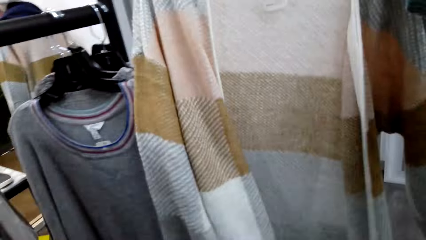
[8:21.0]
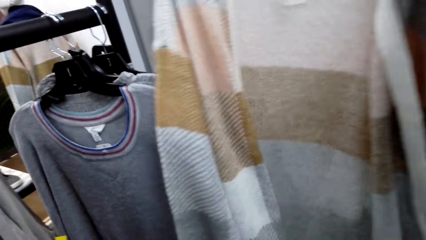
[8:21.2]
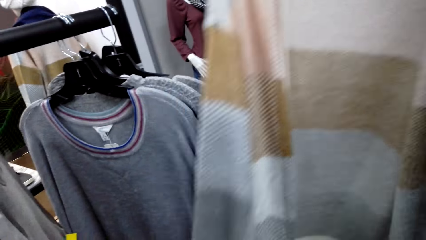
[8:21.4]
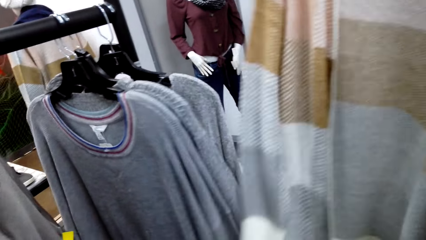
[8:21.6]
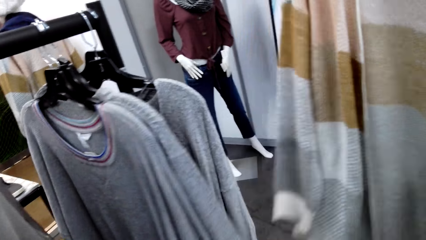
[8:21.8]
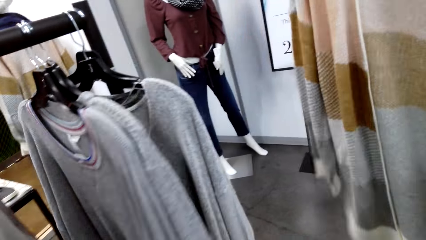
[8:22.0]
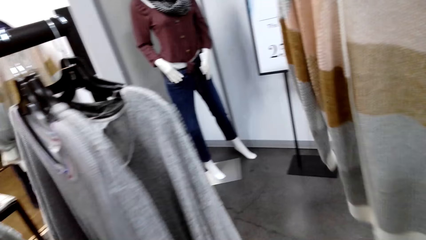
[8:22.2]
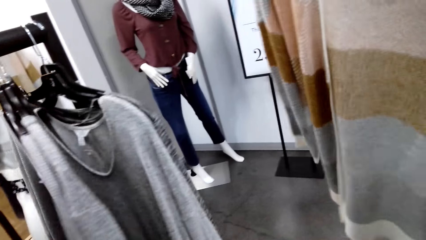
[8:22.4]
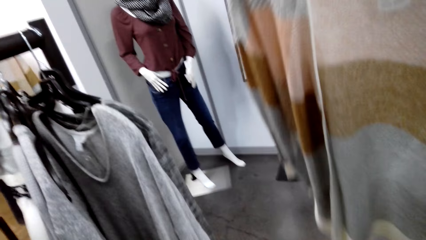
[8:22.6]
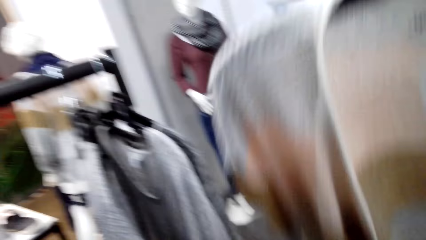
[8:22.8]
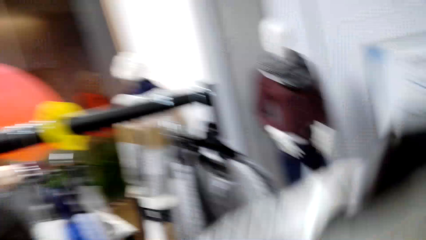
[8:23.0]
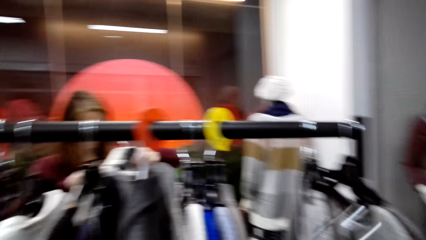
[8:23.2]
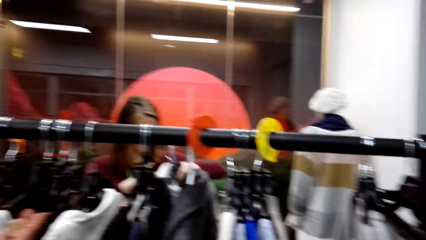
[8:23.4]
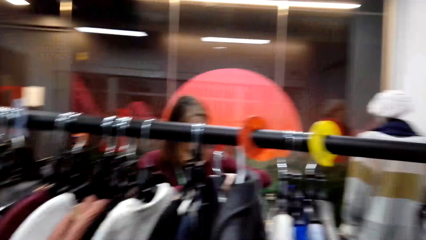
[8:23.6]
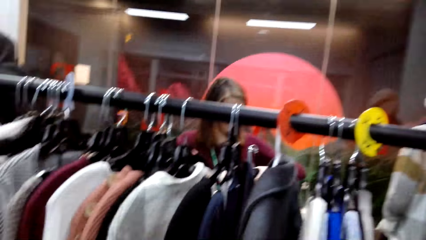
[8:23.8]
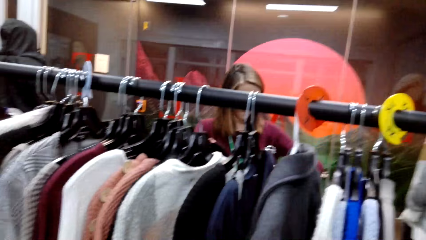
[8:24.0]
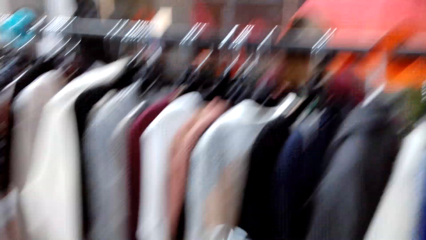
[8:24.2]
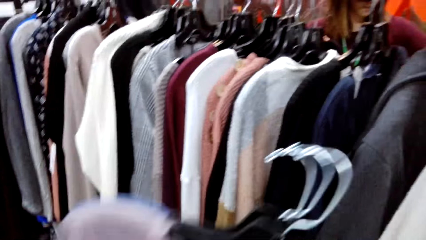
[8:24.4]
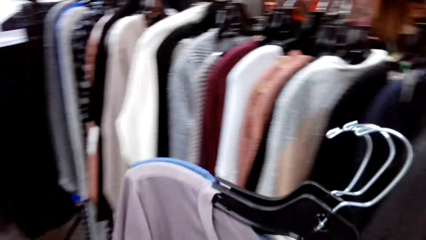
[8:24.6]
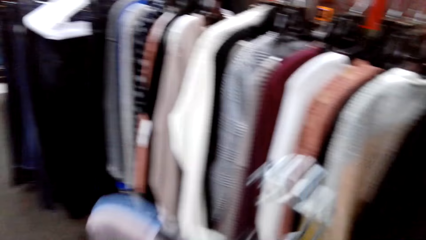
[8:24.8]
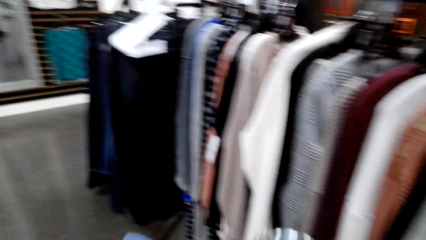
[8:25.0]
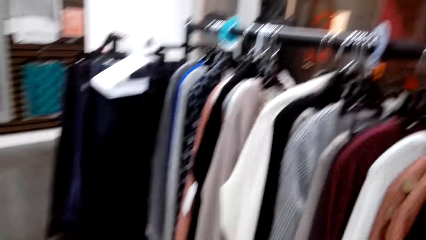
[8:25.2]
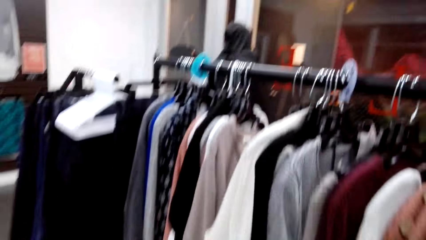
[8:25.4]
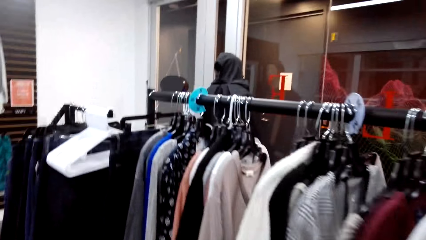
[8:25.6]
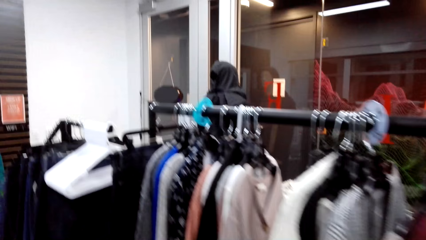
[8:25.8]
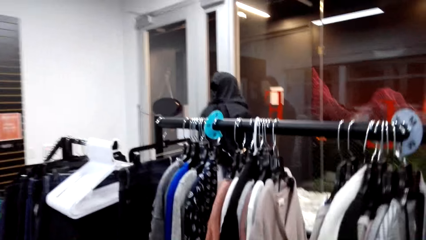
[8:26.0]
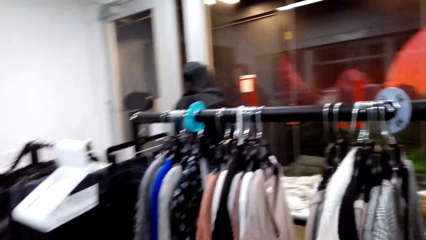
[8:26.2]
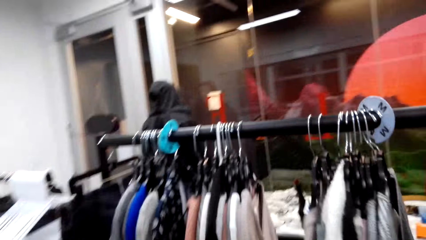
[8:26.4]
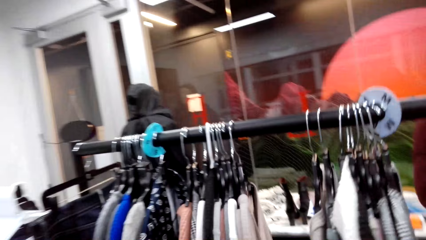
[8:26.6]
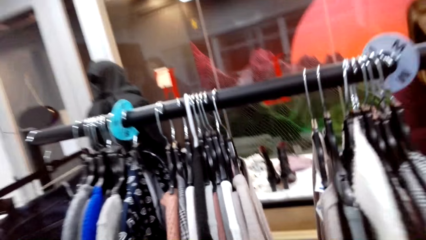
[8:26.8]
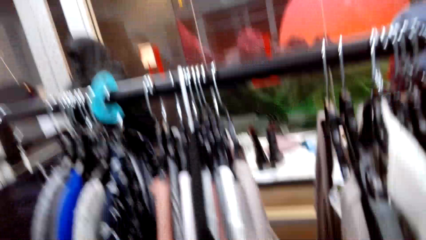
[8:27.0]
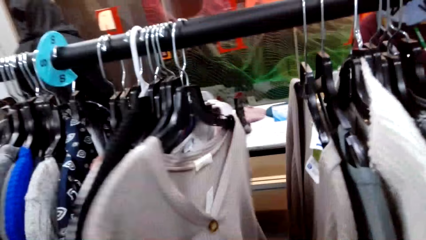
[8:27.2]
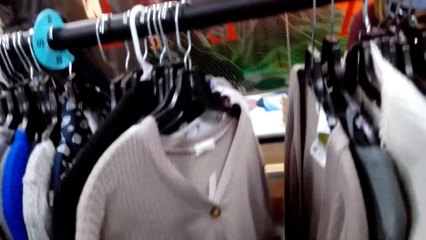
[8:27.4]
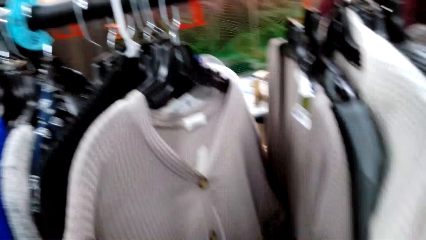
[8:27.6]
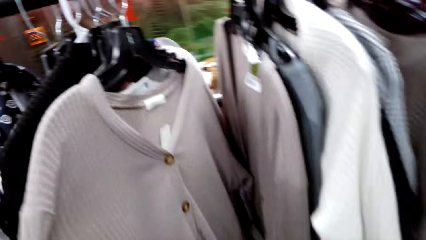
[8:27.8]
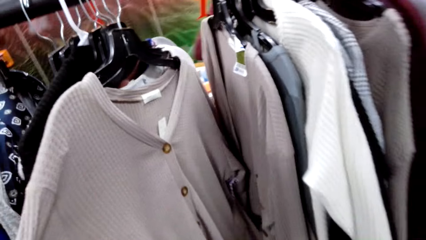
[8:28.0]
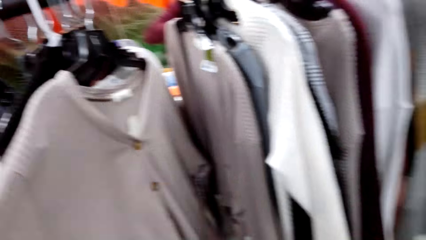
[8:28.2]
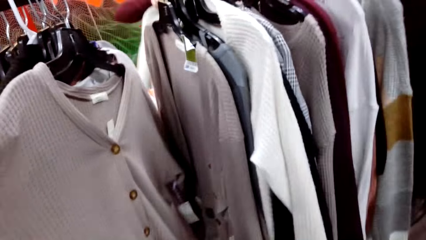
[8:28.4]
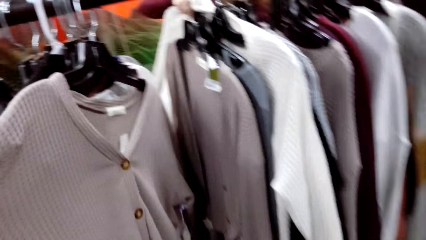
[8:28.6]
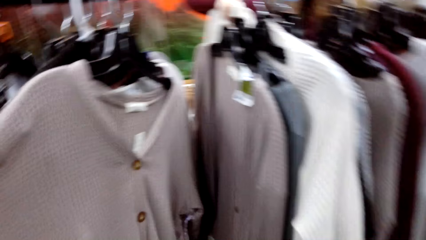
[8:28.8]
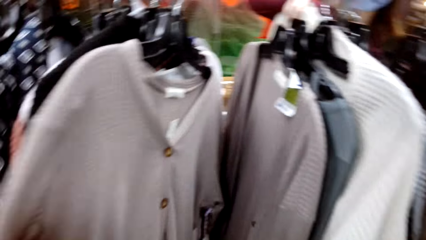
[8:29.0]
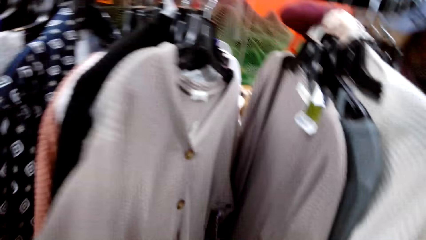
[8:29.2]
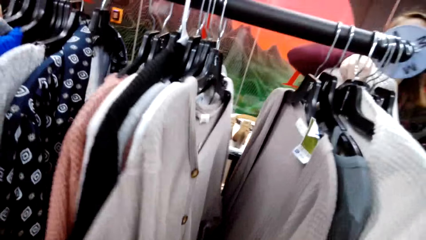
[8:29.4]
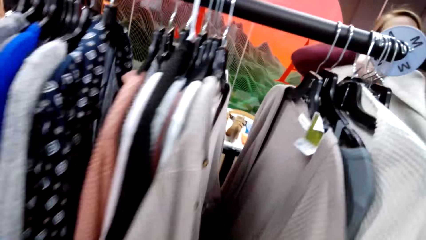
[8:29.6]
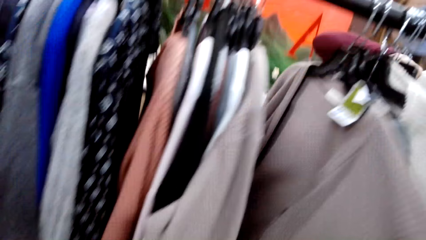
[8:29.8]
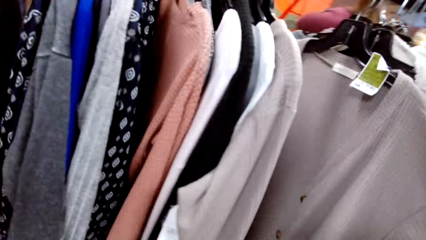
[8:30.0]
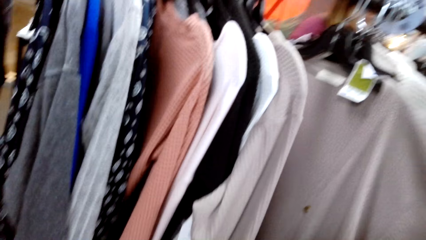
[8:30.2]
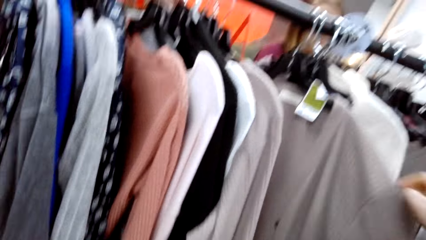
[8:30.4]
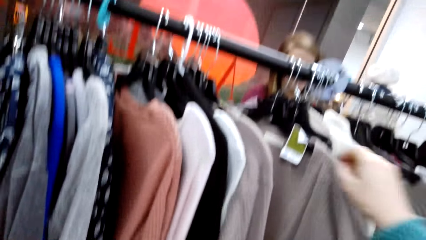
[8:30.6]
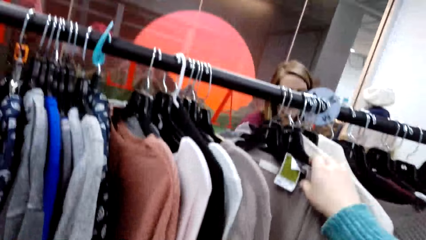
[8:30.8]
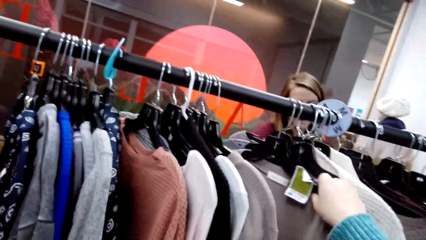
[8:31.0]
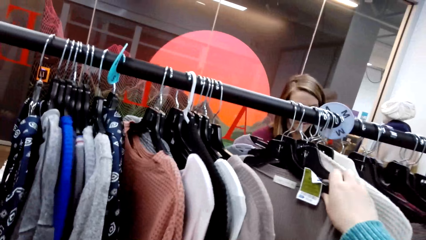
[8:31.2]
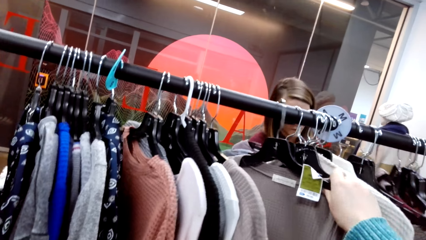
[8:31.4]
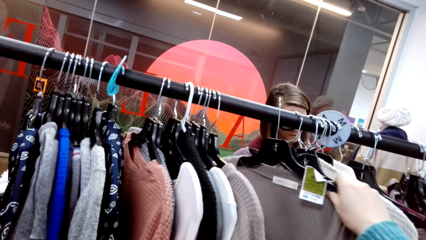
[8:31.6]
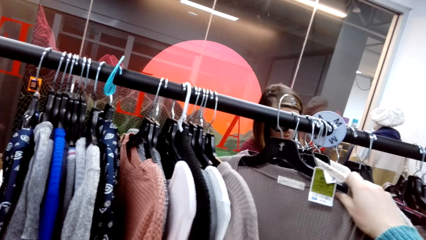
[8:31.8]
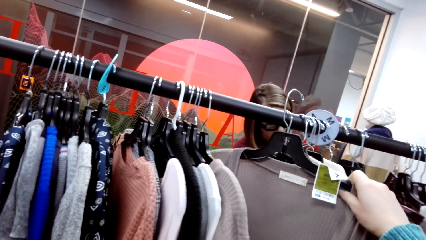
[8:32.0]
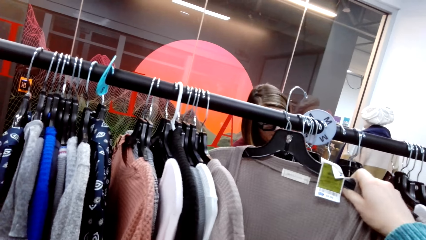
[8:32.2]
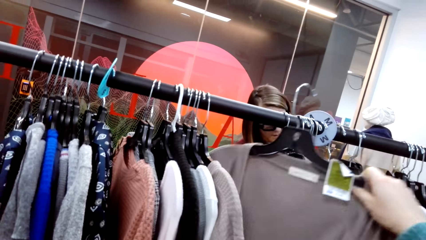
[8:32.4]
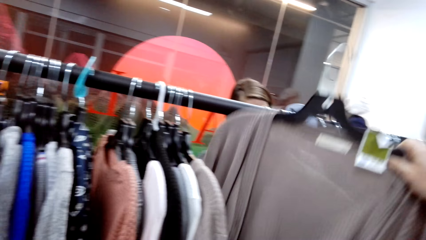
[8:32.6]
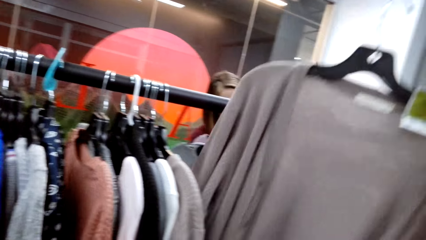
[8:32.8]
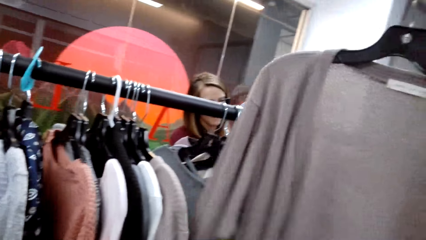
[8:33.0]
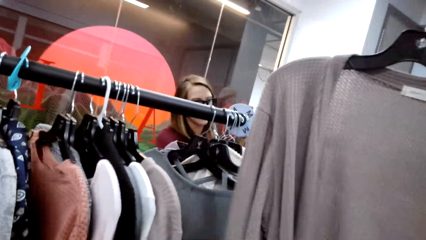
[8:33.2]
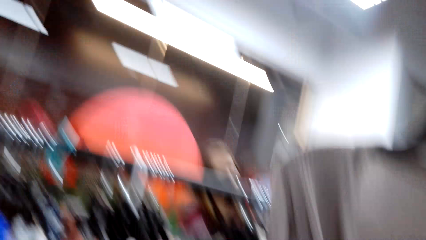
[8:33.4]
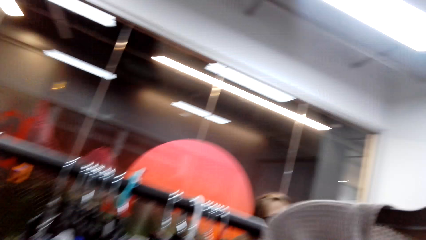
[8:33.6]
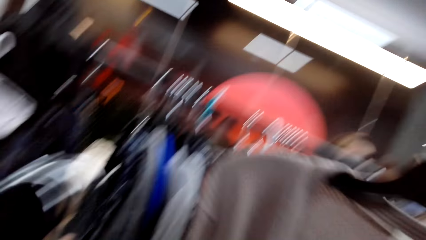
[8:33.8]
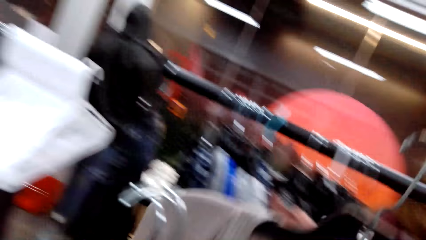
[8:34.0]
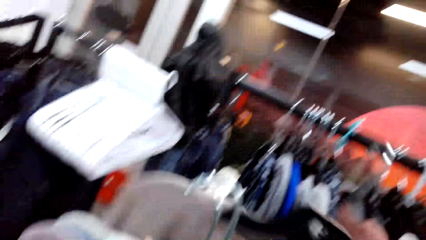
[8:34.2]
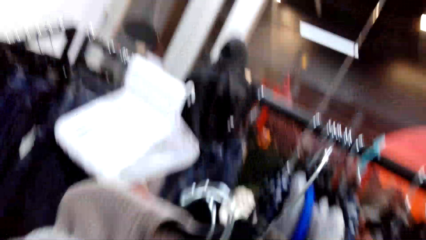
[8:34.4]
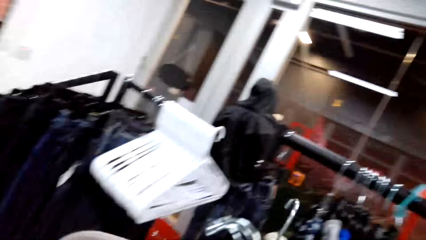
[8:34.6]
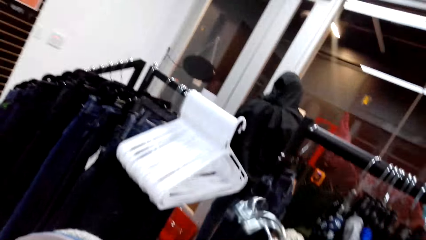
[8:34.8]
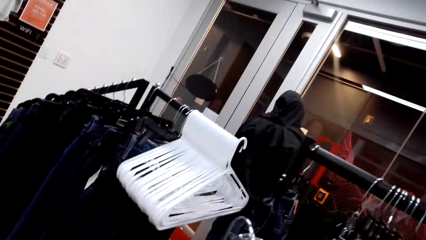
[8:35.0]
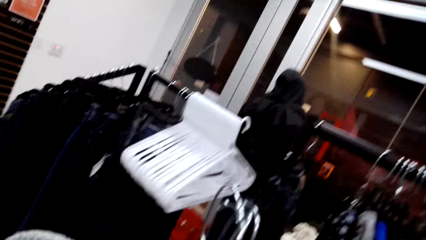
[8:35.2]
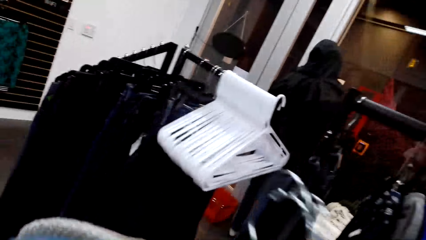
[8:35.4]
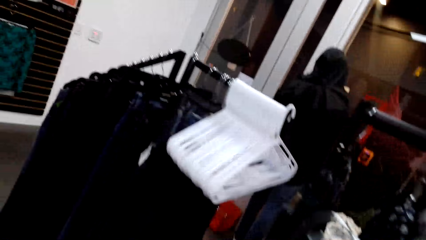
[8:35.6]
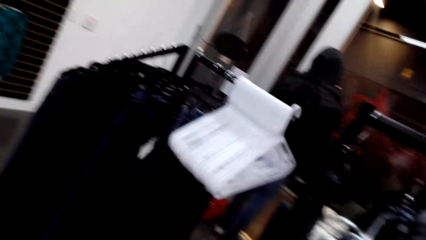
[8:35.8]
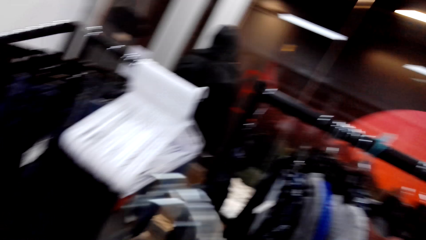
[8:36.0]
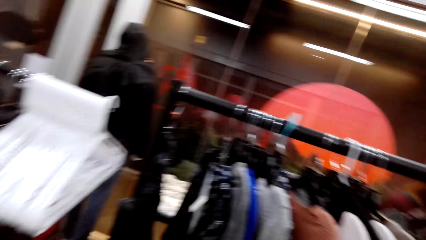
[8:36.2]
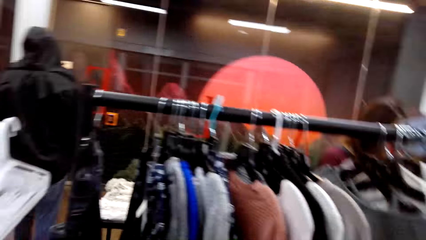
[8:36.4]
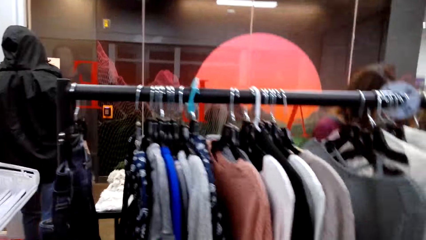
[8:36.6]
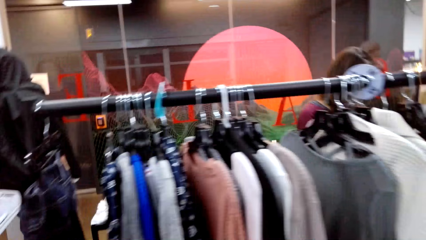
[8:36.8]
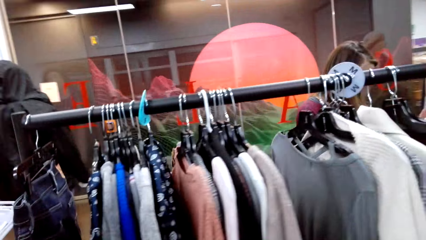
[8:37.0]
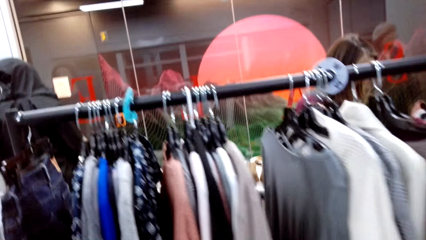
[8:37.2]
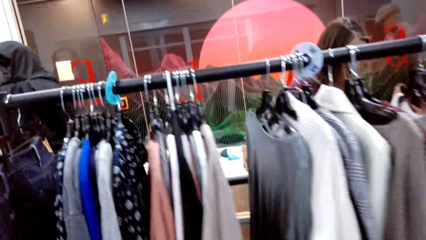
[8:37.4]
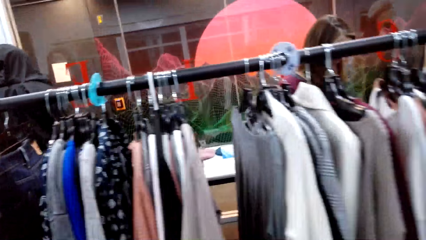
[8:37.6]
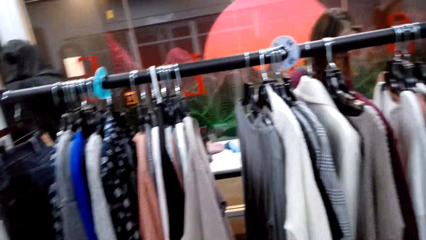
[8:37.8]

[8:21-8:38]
The camera wearer looks at the sweater top. They walk around the store. They hold the sweater tops. They look through the clothes on the clothing rack. They check the sweatshirt. They remove the sweatshirt from the clothes rack. They hold the sweater top with other sweater tops. They walk around the store.
